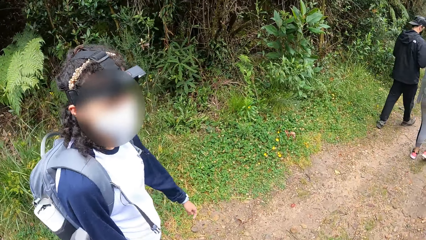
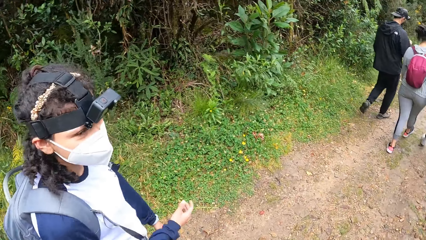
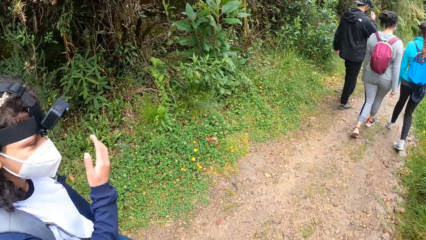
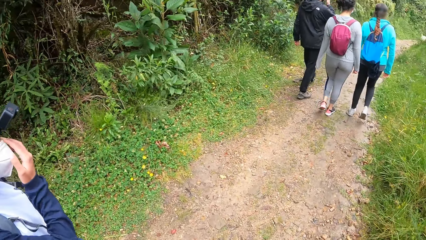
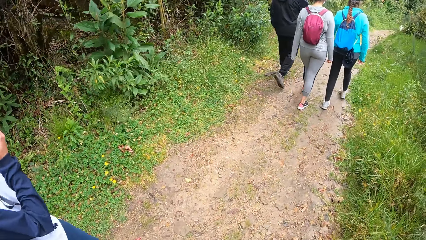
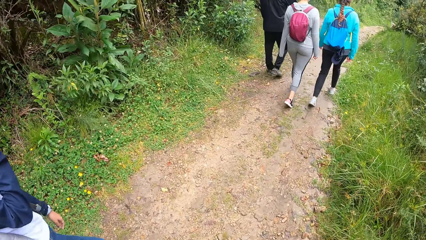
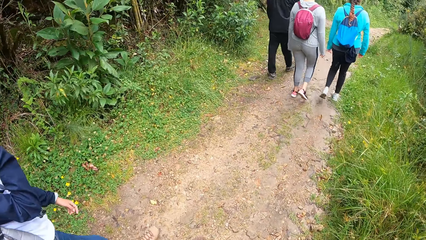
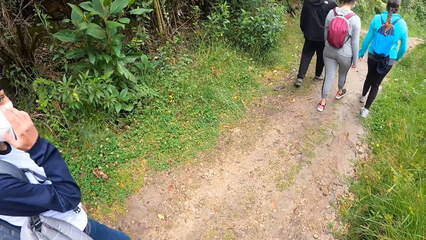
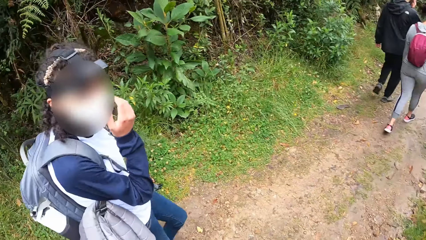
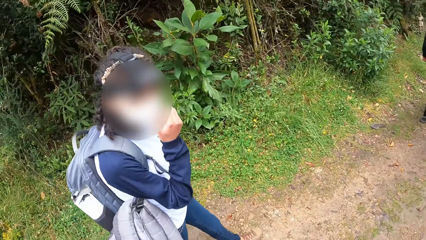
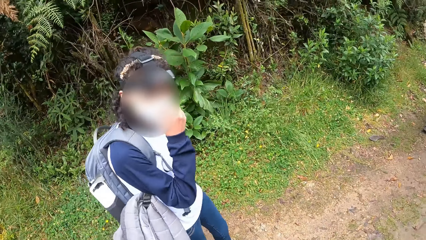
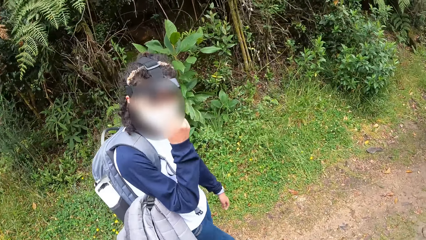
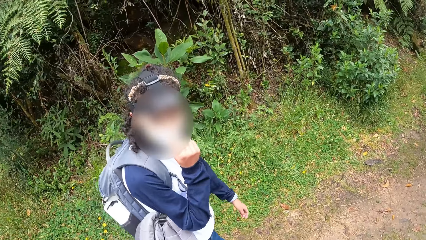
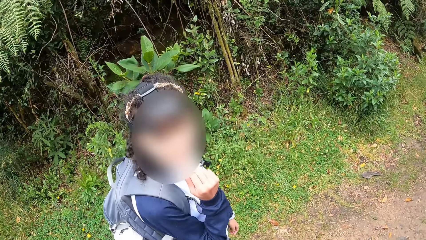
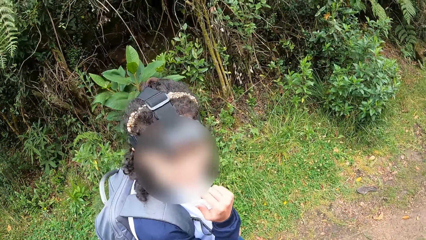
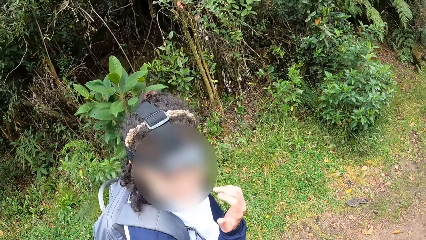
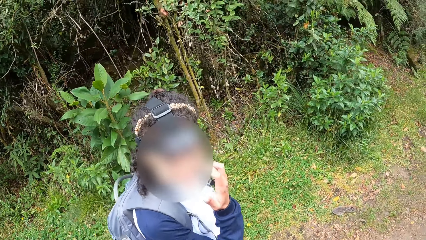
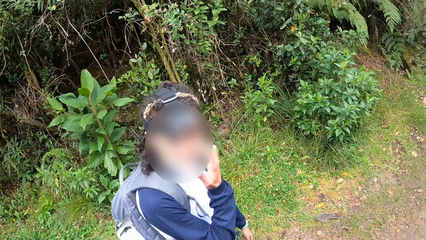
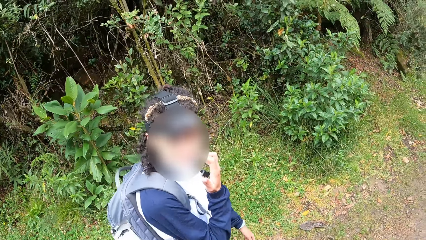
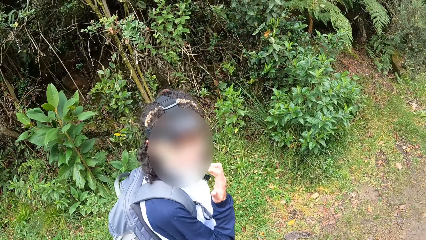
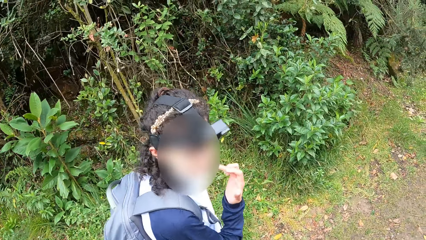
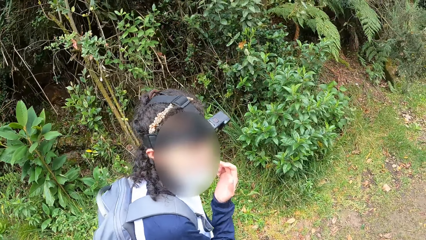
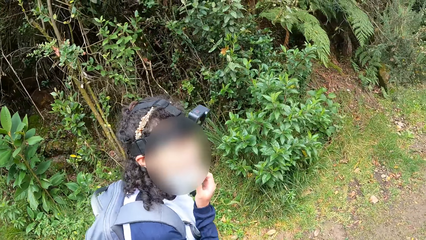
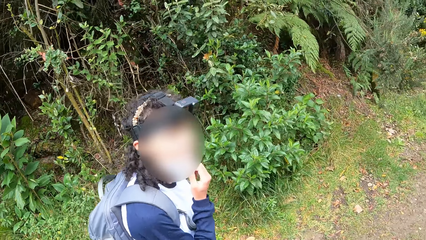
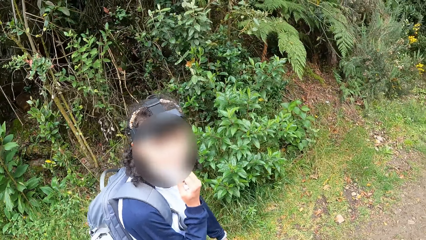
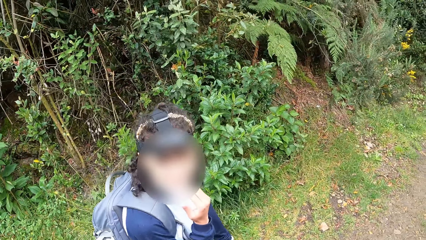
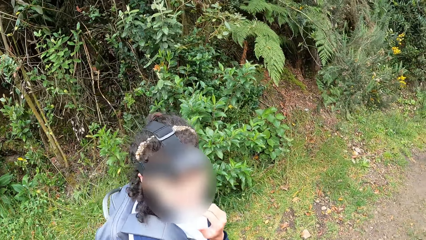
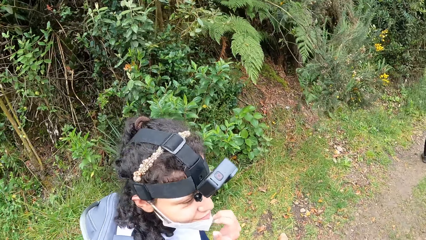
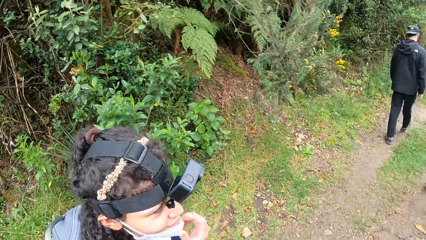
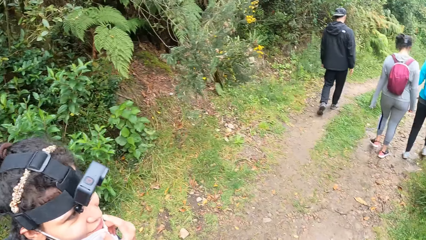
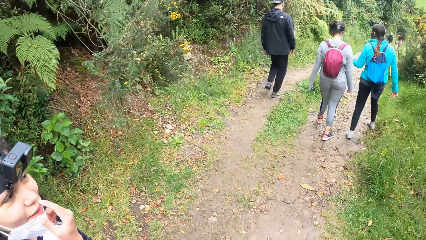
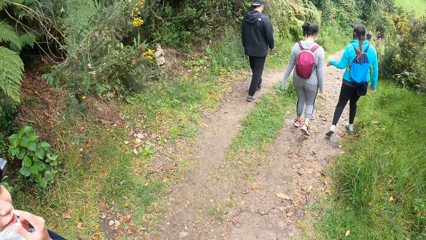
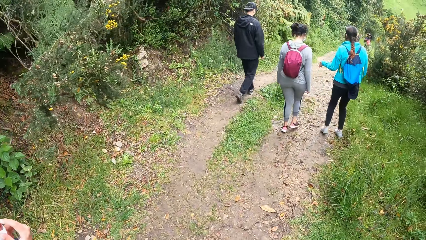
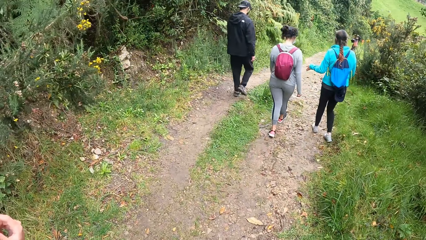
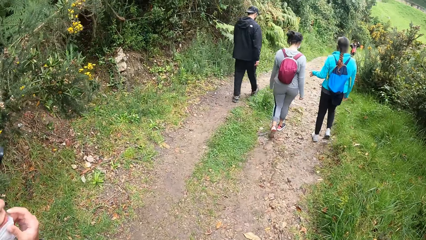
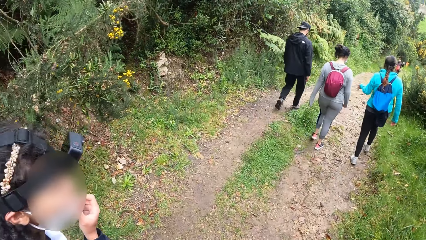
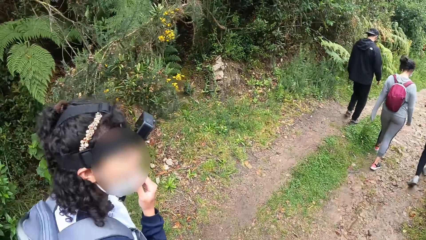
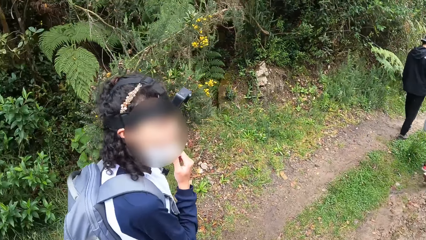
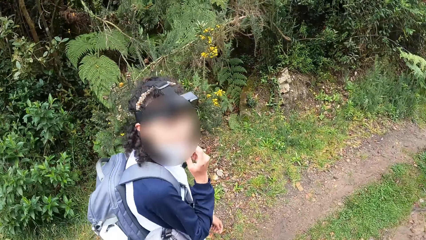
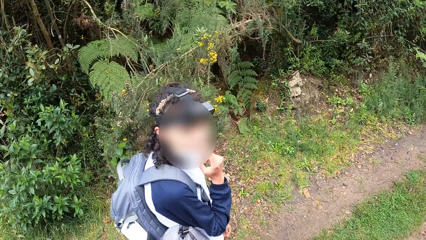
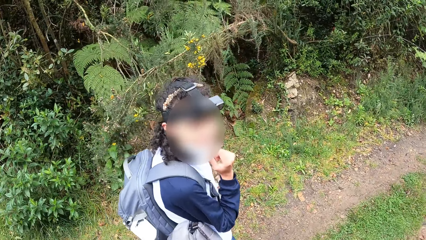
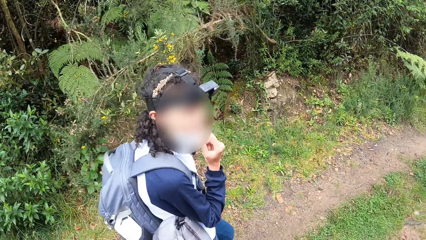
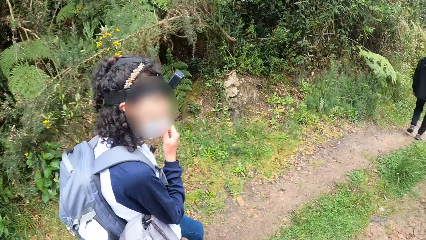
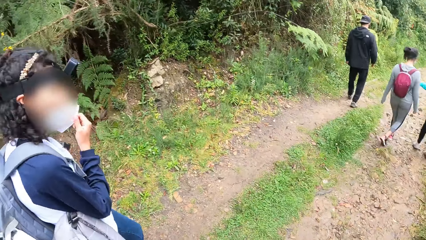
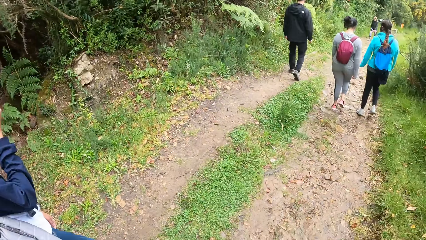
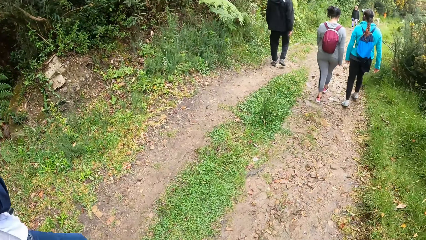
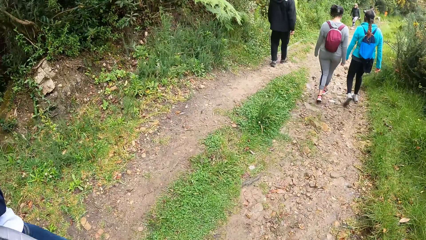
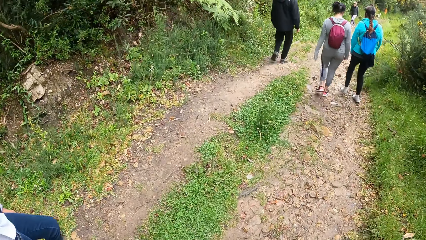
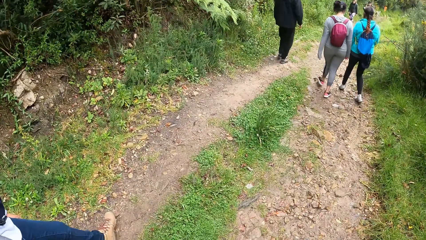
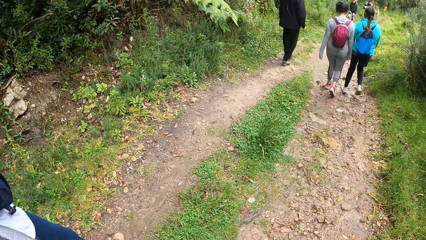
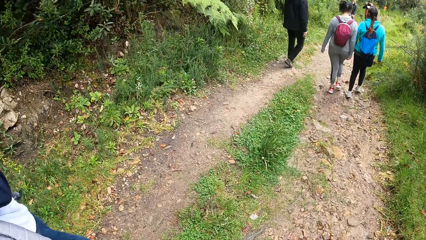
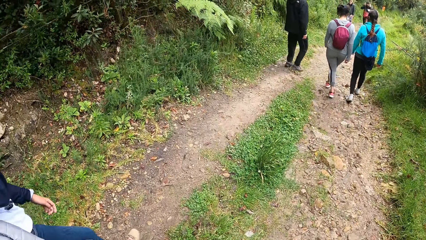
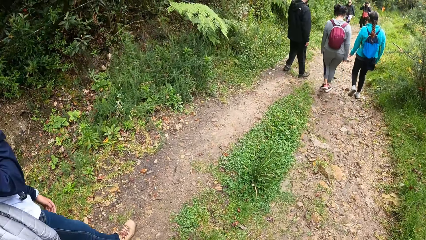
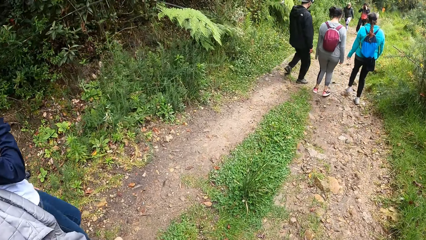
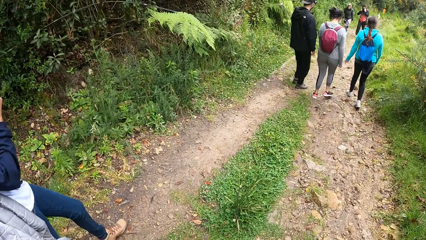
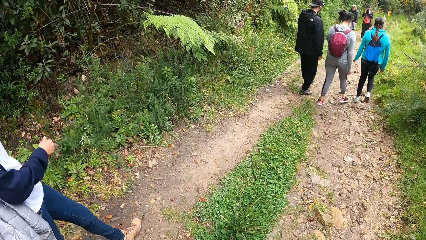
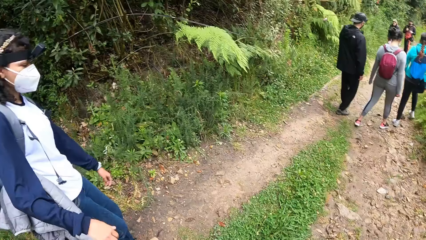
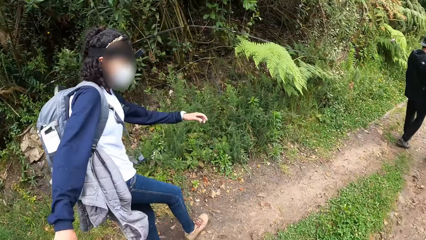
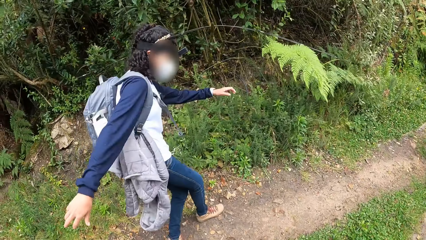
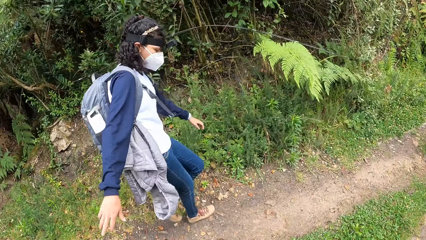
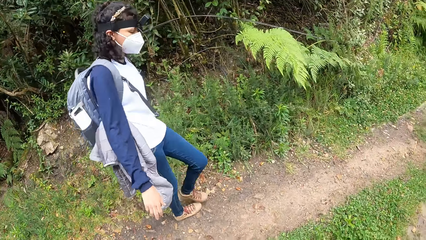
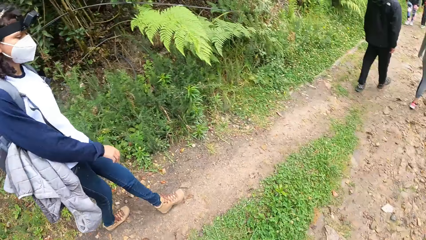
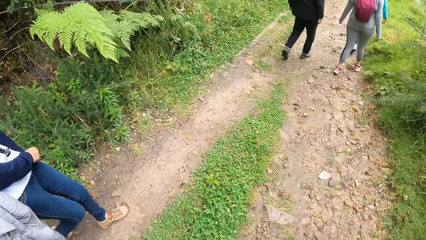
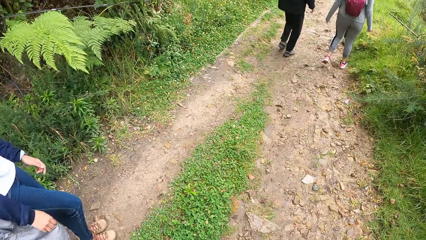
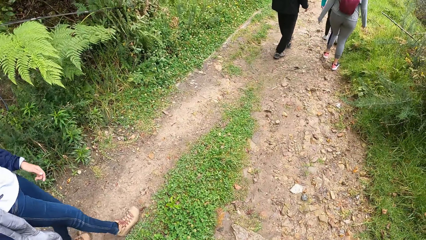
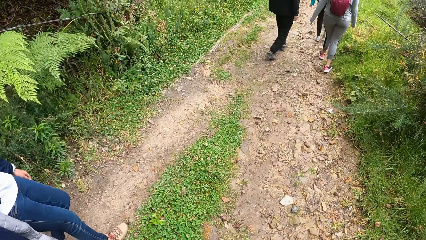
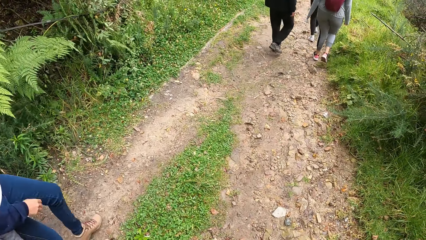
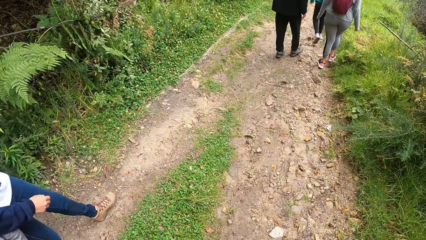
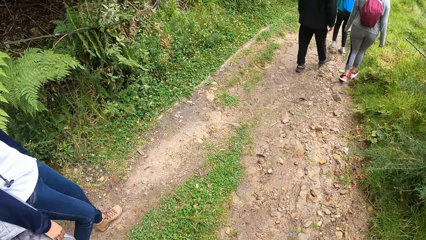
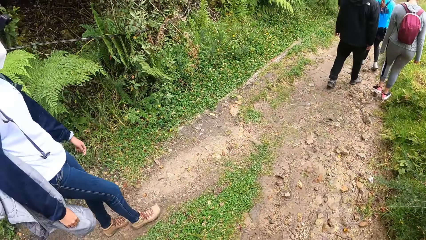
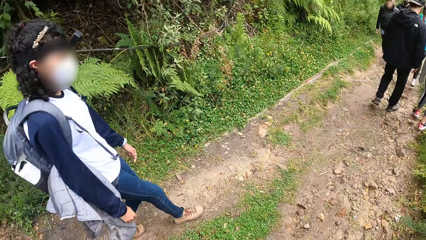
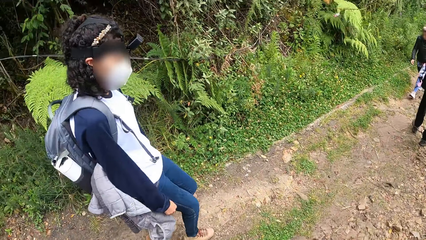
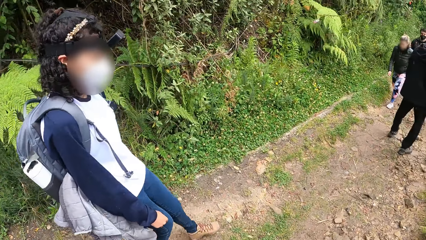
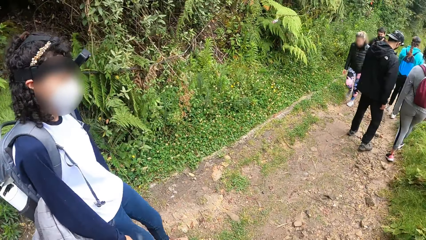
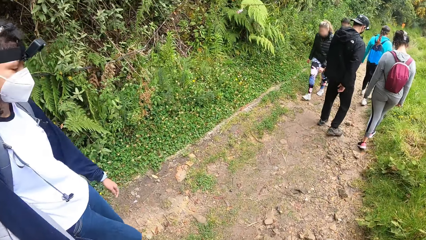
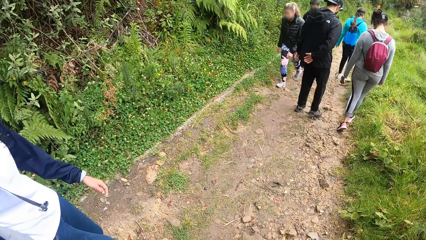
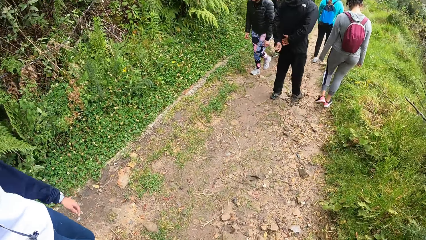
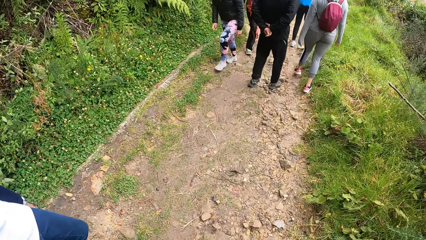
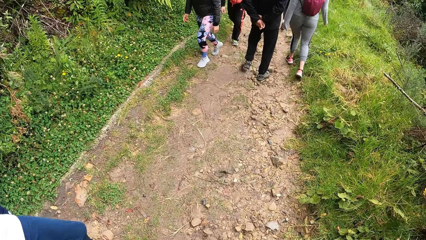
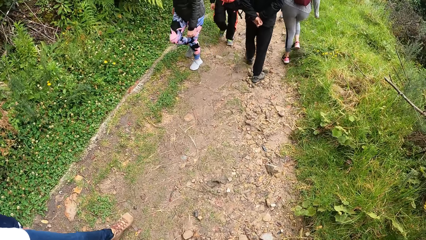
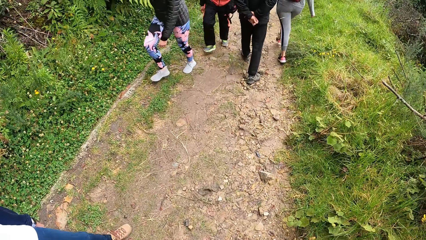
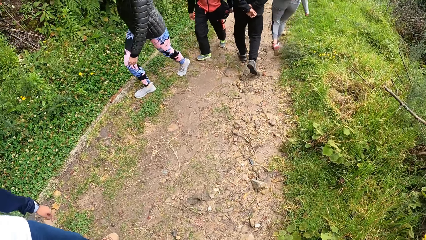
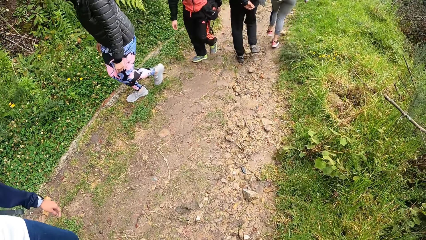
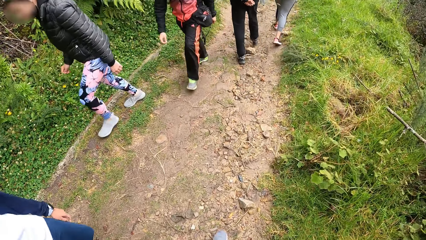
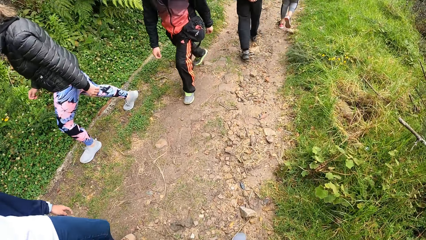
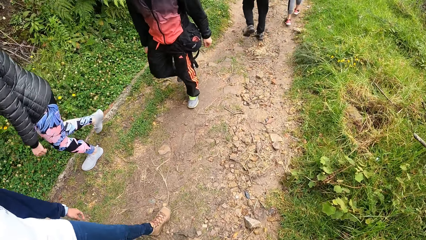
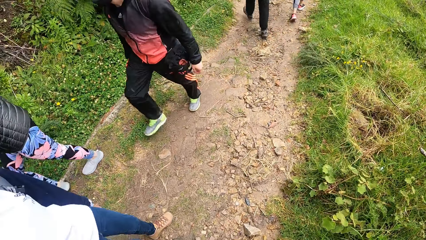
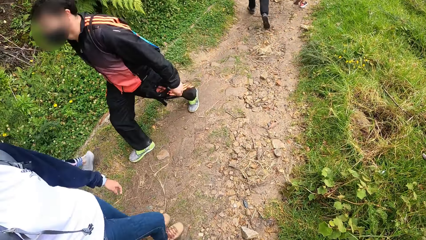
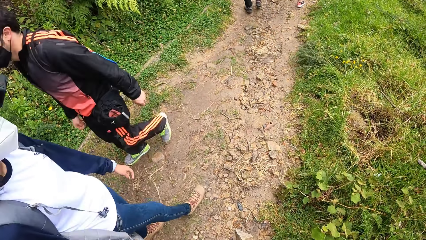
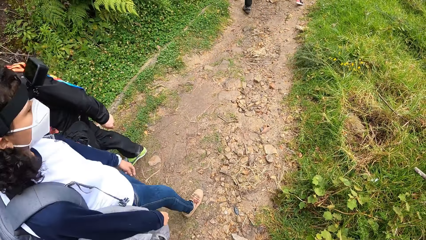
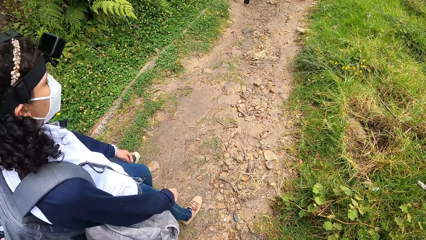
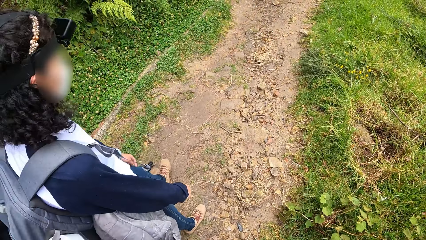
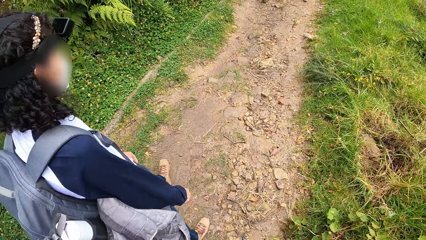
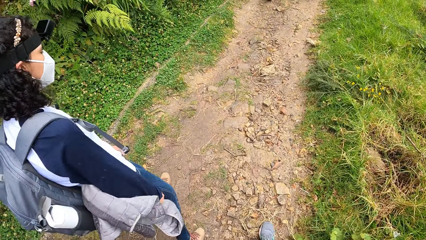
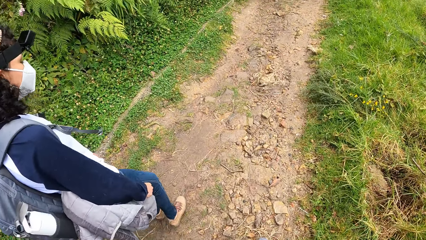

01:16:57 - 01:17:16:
A lady gestures out with her hand. The lady adjusts a nose mask on her face with her right hand. The camera wearer walks on the field. They interact with the lady. The lady looks at the camera wearer. The camera wearer walks on the field. They look at the lady. They walk on the field. A woman walks past the camera wearer. Another woman walks past the camera wearer.
